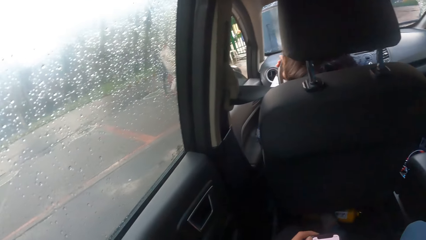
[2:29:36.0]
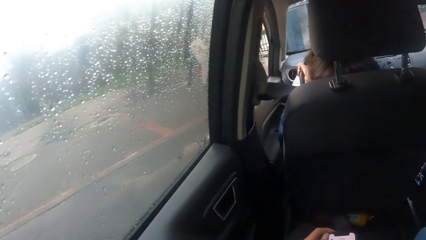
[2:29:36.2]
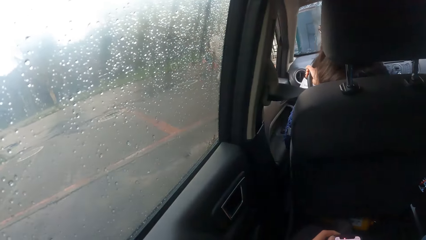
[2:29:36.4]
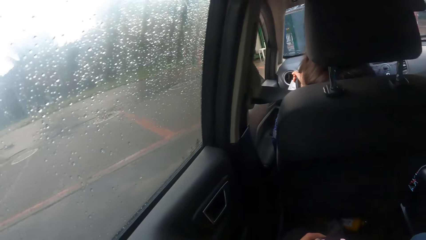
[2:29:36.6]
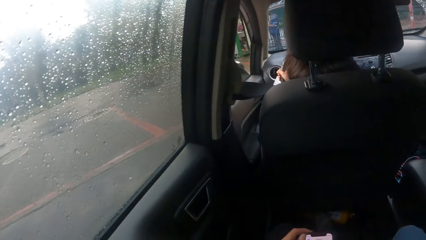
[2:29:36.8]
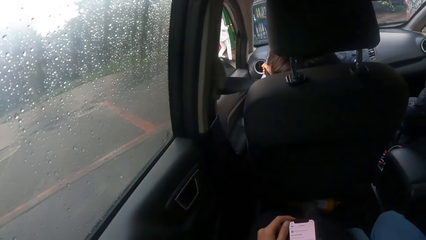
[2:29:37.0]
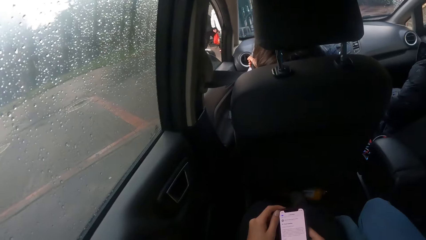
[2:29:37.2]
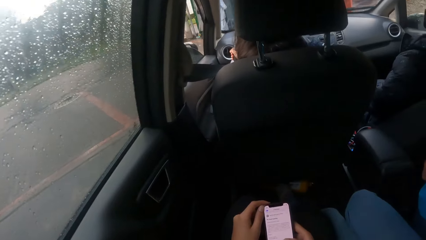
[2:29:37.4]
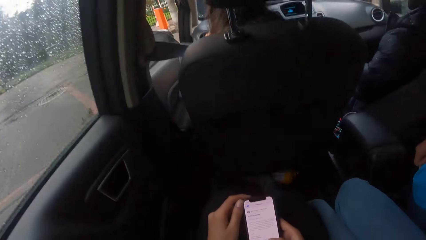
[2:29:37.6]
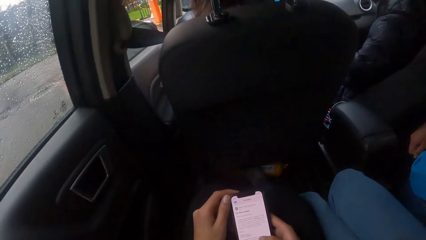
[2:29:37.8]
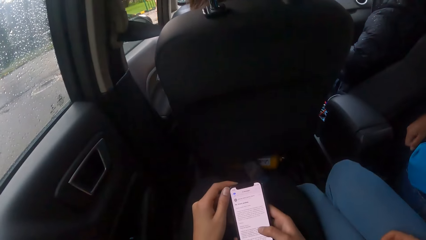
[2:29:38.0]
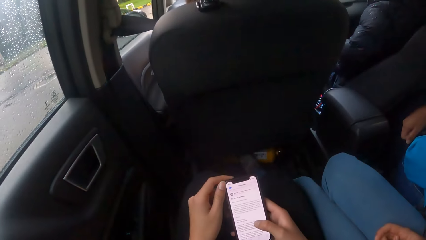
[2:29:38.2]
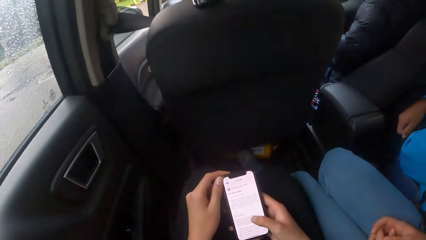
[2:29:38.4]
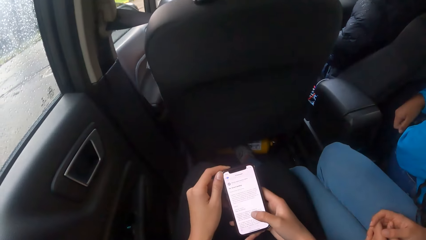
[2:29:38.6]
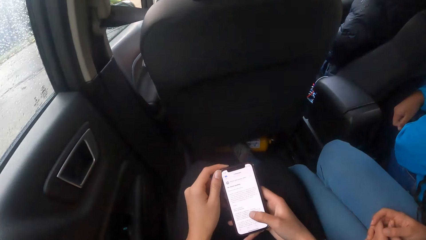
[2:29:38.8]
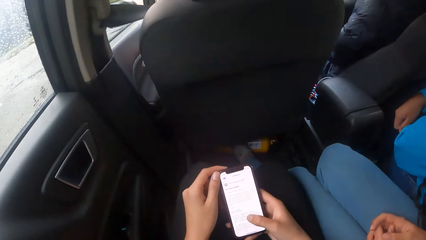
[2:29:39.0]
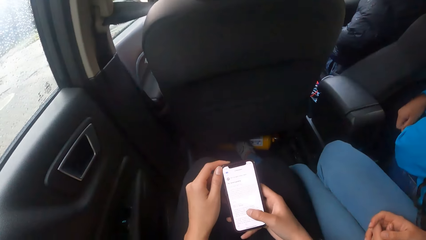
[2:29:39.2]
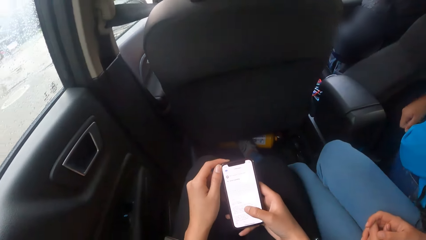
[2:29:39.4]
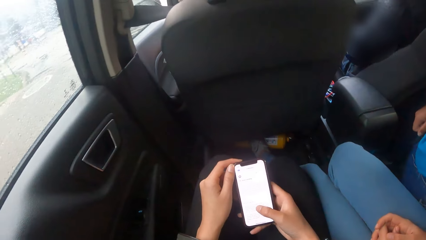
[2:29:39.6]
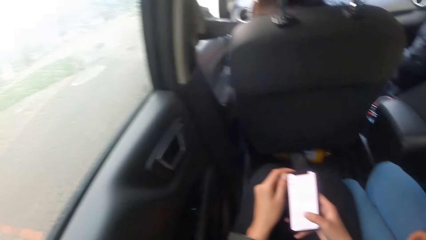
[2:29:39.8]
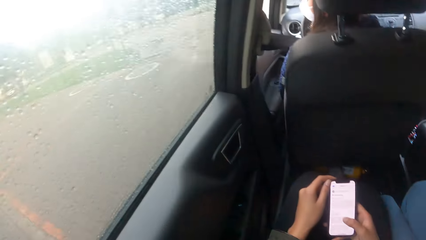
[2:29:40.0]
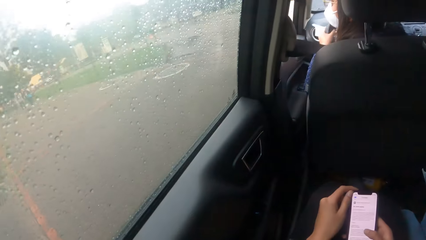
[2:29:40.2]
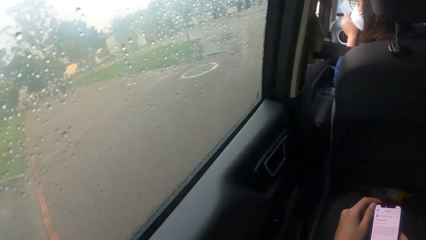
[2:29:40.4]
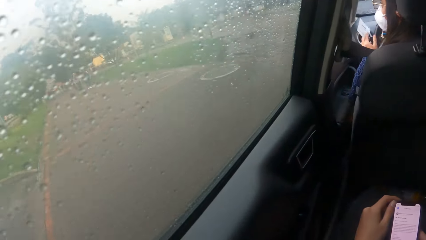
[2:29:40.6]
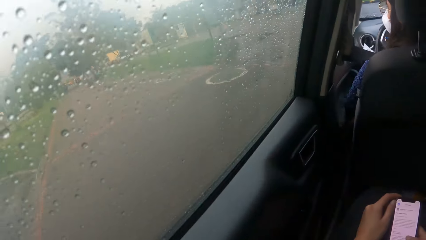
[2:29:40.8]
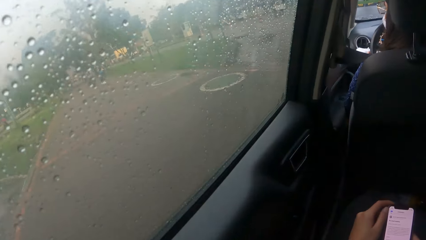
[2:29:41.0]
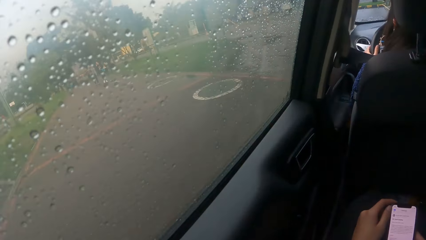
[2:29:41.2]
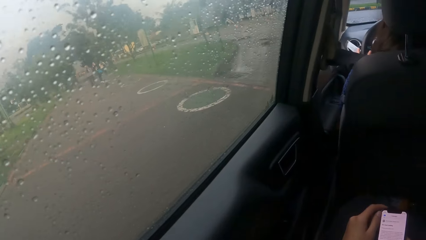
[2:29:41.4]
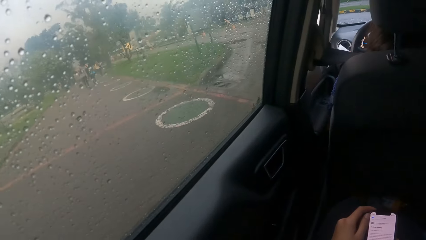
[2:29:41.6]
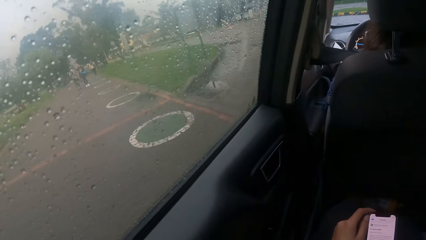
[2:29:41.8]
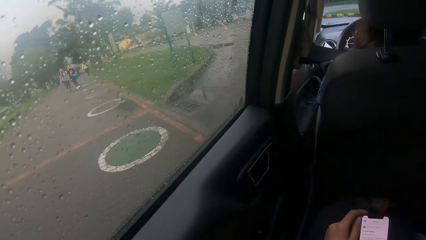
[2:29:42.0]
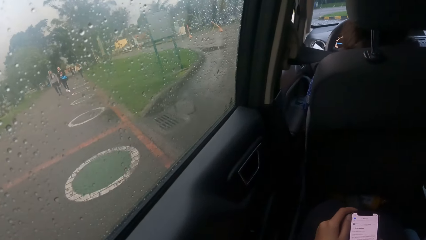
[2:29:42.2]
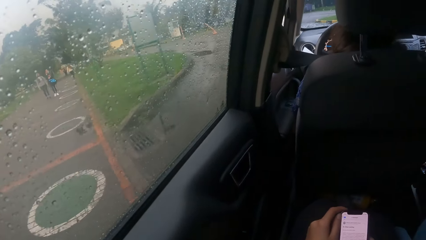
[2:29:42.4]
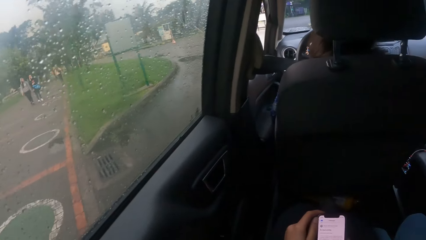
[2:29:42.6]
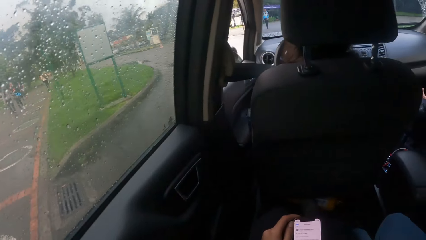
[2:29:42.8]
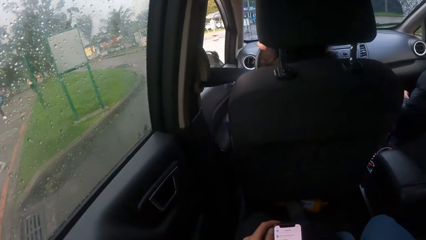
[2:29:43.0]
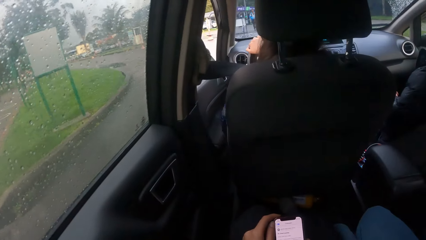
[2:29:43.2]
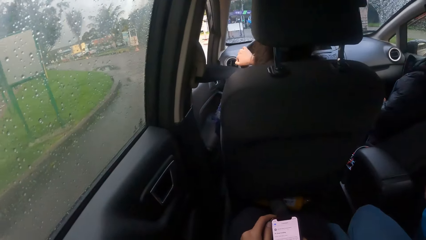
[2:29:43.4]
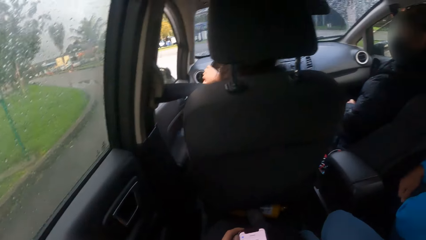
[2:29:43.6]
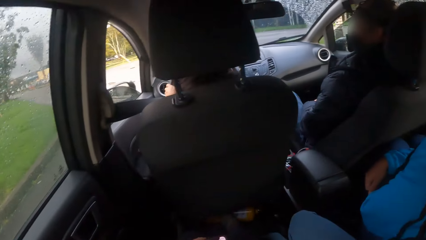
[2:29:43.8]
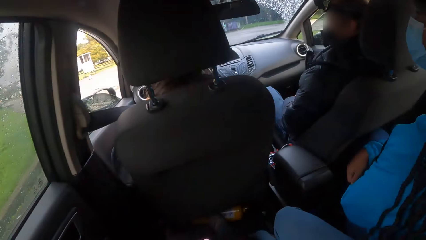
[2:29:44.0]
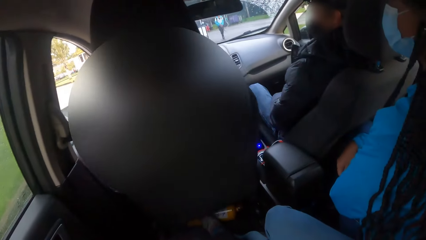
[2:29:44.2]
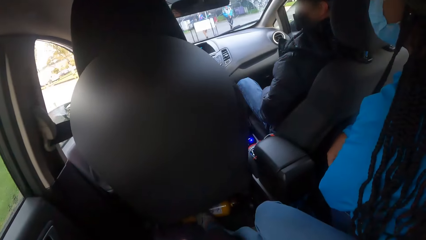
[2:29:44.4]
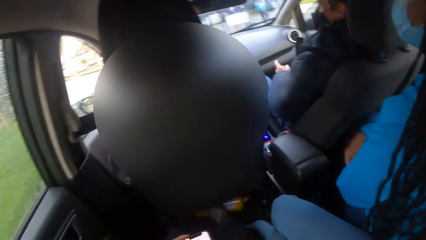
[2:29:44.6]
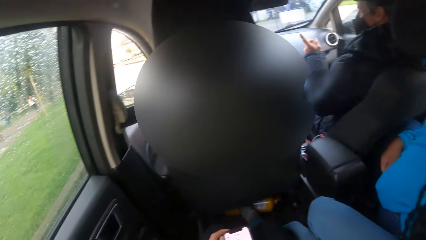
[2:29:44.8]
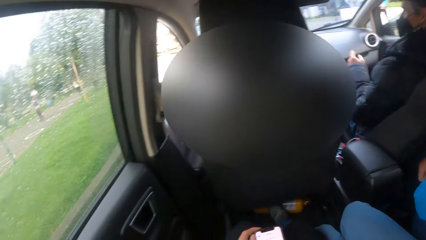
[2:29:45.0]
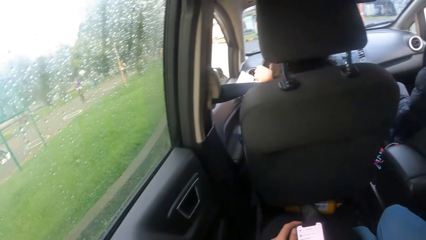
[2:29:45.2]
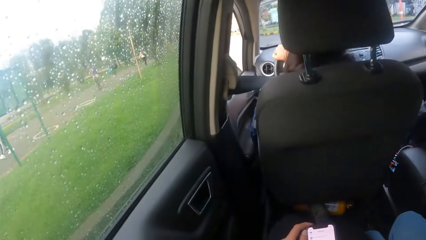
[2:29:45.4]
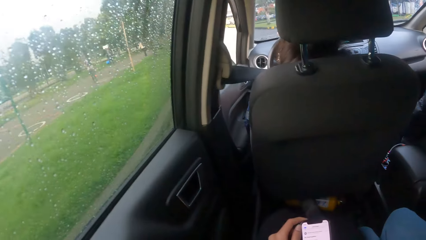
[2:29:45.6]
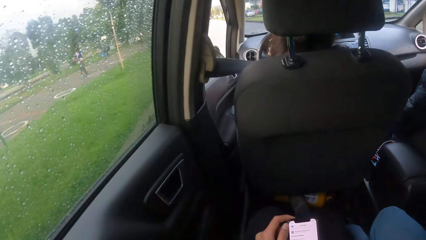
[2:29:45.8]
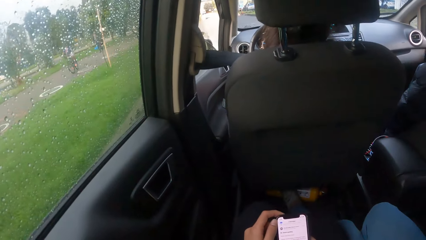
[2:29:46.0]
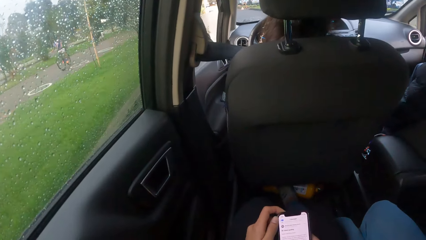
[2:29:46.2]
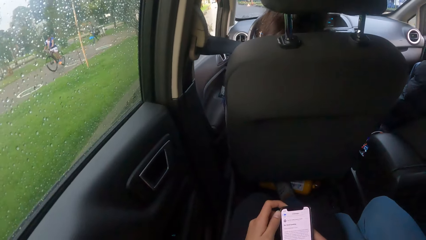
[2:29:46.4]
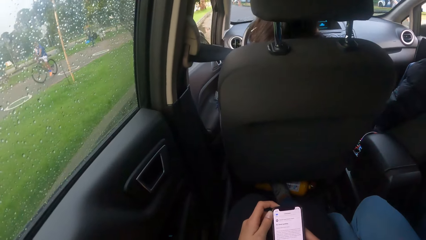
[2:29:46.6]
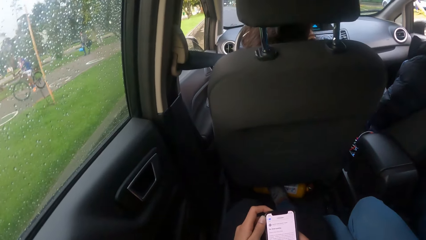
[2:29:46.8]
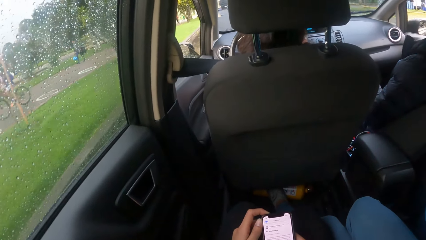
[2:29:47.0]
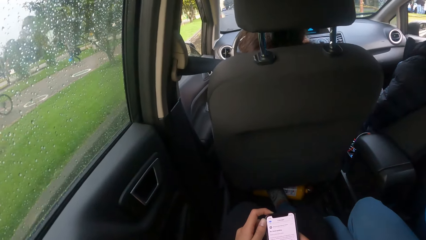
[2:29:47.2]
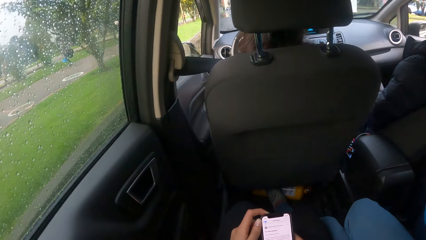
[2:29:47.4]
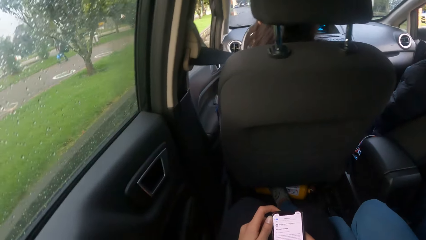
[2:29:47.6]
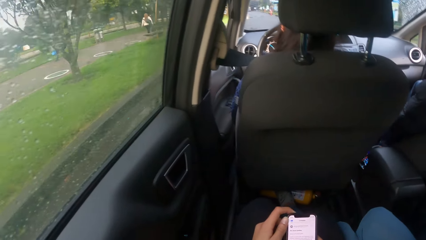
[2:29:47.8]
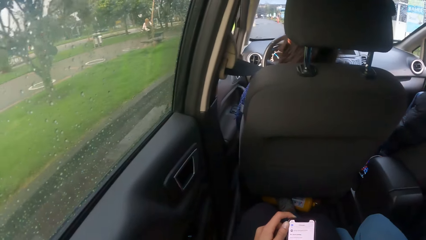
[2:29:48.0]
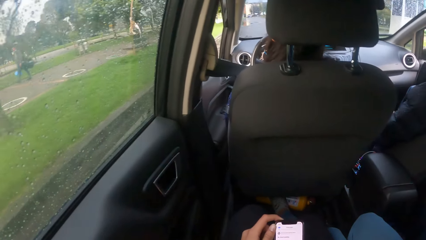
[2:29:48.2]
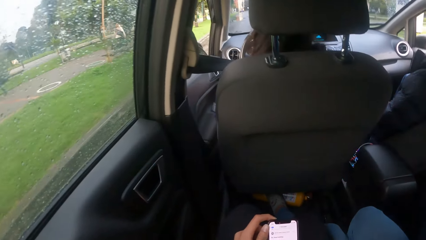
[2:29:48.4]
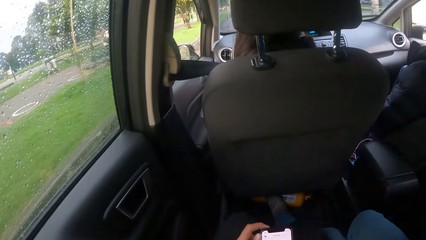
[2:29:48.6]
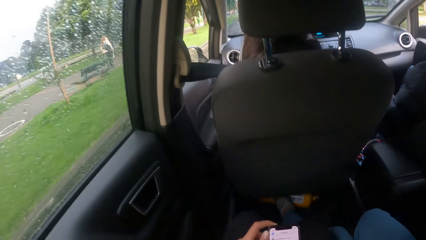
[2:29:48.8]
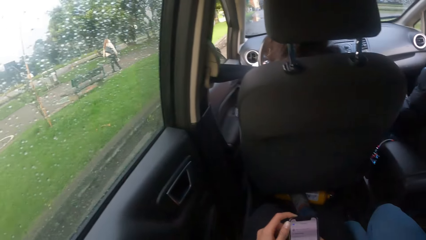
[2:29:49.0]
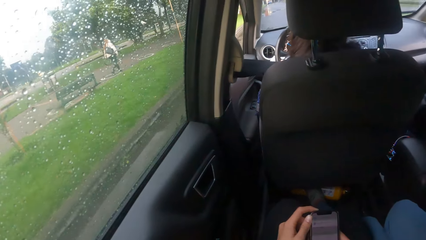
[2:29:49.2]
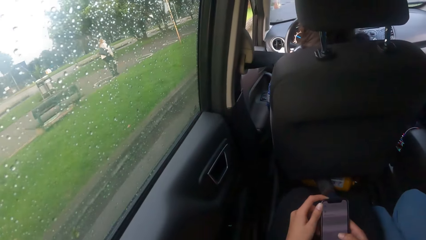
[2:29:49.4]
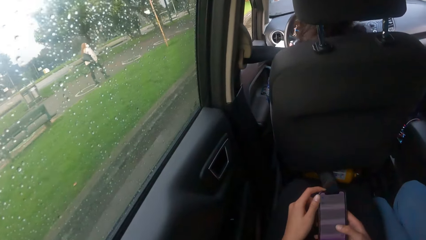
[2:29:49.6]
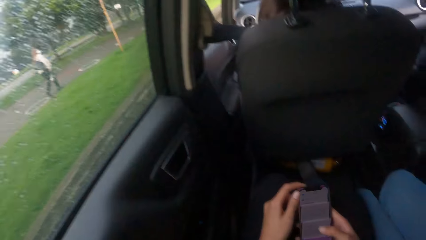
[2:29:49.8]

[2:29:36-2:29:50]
The woman turns a steering wheel with her right hand. The woman drives the car on the road with both hands on the steering wheel. The camera wearer dials the phone. She presses the phone with her right hand. A man points forward.

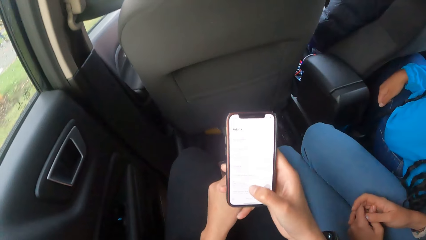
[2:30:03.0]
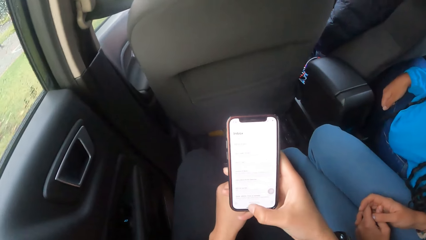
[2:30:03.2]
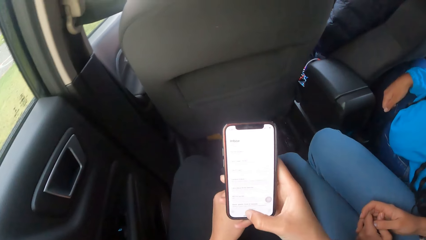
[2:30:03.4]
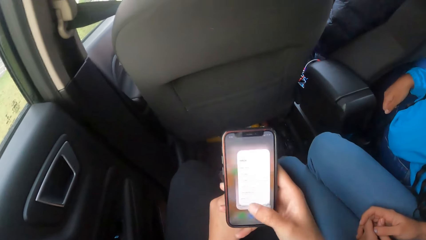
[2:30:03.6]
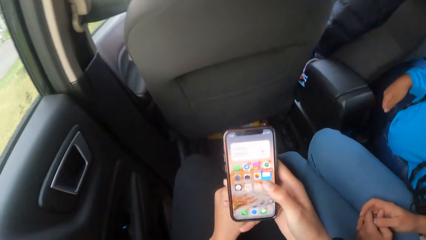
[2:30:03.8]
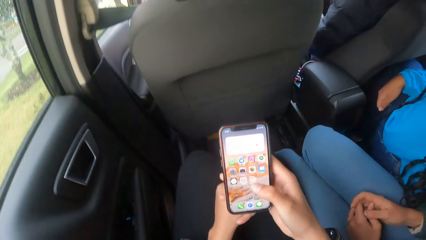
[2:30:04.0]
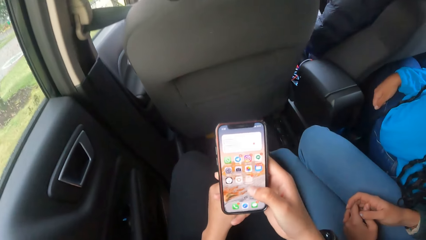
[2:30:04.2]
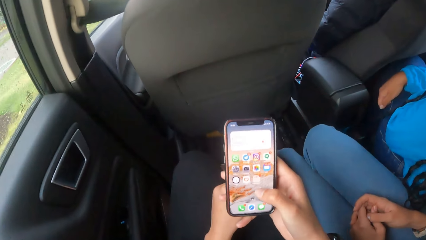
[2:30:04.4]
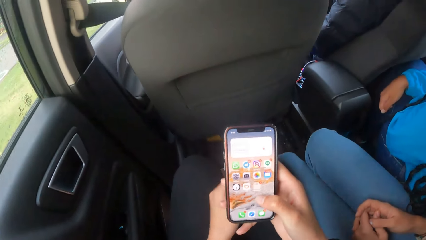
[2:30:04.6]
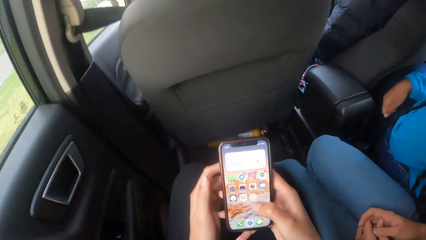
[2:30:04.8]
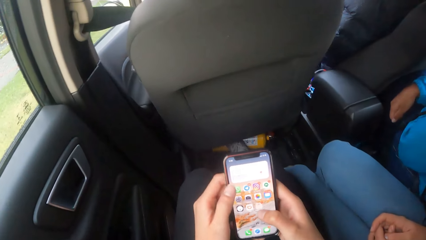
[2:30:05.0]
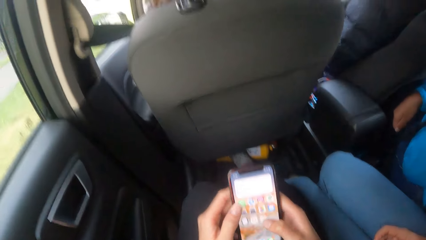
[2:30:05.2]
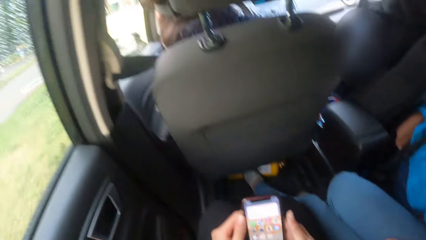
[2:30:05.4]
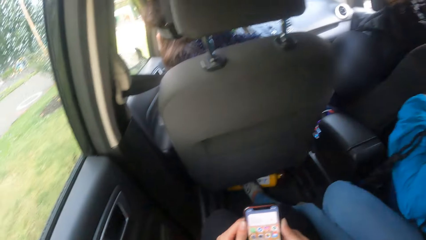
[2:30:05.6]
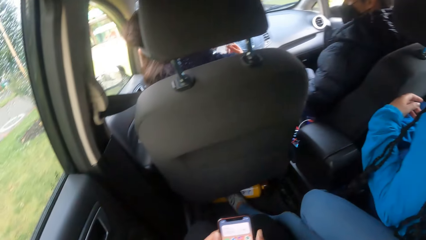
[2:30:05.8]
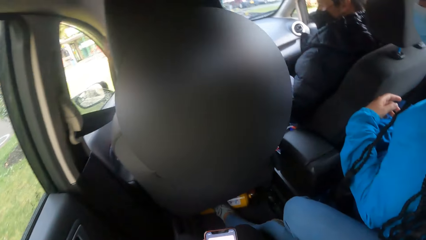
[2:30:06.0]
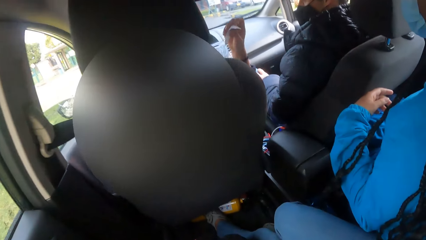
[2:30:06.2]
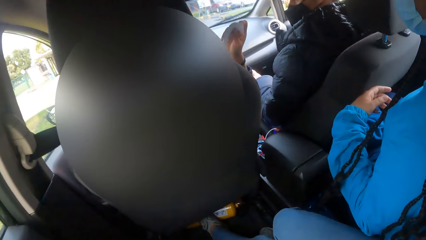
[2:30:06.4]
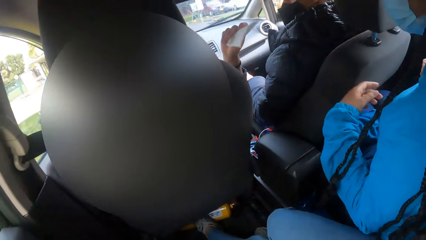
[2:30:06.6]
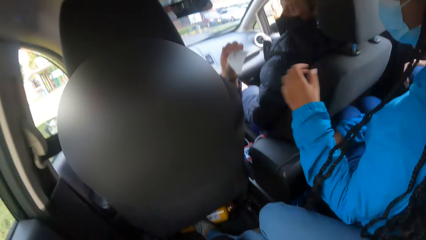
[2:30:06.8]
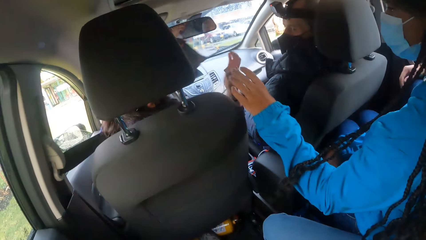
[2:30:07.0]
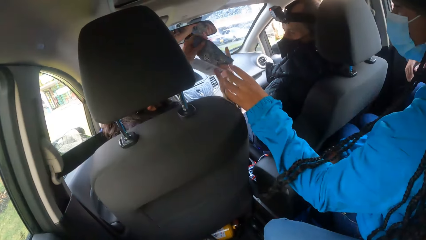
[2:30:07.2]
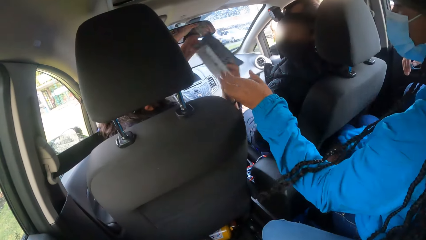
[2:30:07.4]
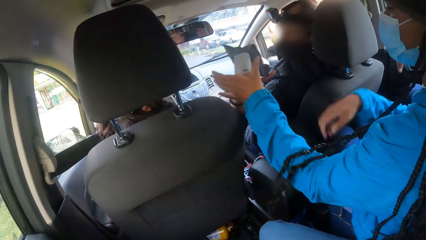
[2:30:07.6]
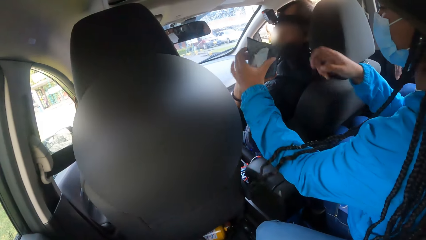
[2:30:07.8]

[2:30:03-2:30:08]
The camera wearer presses the phone with both hands. A woman holds a paper with her right hand. The woman gives out money. Another woman holds a paper with her left hand. A man in the car collects the papers from the first woman with his left hand.
